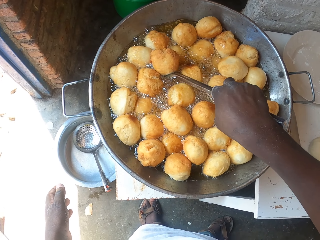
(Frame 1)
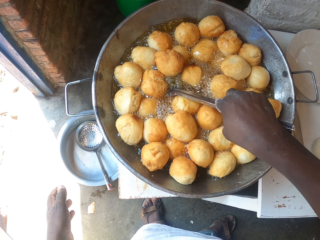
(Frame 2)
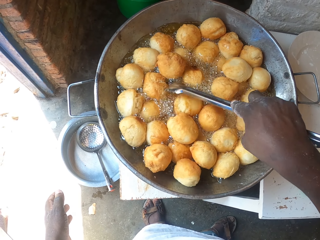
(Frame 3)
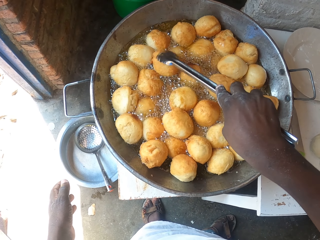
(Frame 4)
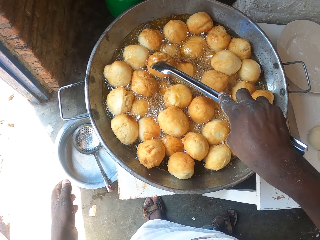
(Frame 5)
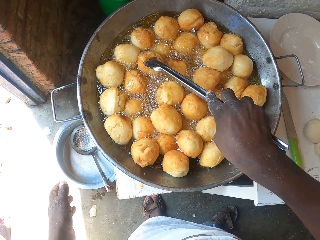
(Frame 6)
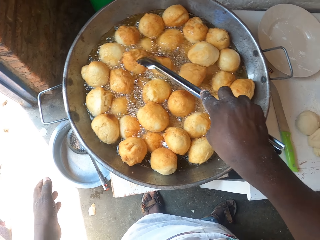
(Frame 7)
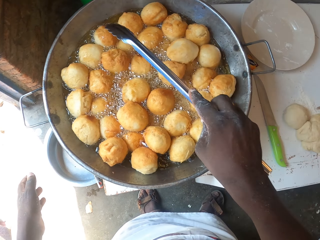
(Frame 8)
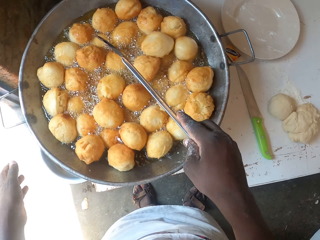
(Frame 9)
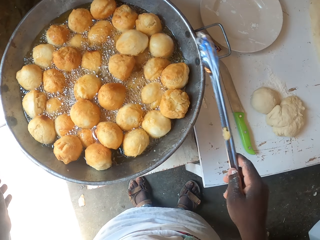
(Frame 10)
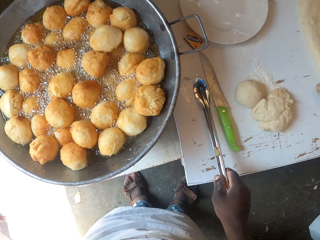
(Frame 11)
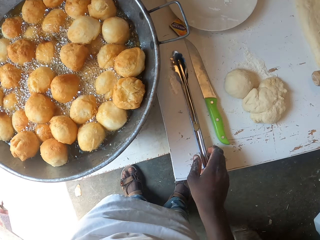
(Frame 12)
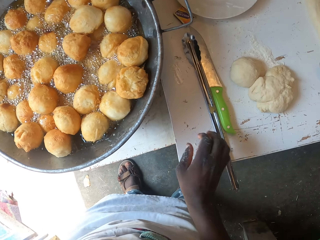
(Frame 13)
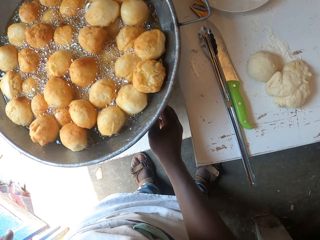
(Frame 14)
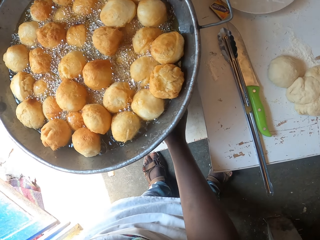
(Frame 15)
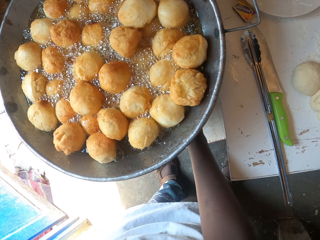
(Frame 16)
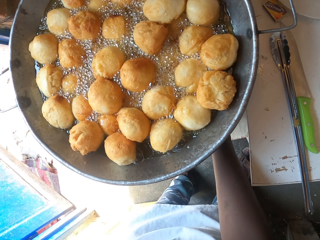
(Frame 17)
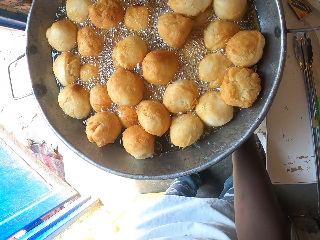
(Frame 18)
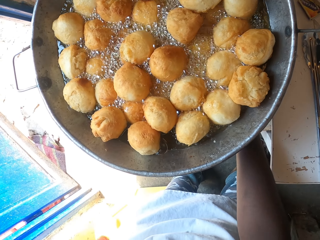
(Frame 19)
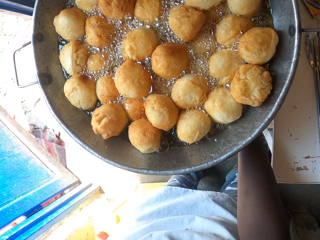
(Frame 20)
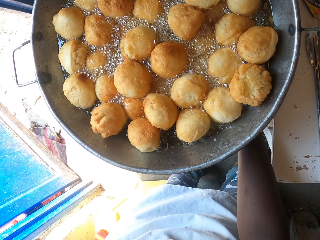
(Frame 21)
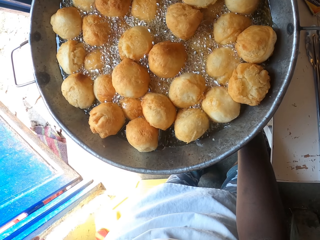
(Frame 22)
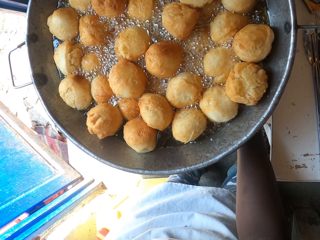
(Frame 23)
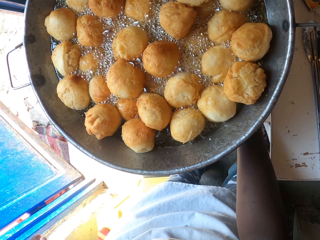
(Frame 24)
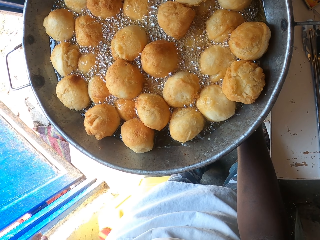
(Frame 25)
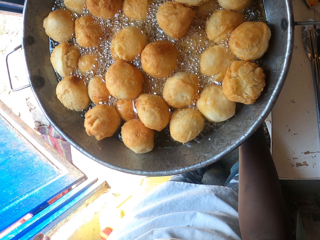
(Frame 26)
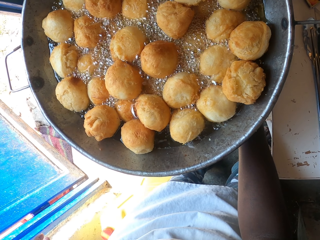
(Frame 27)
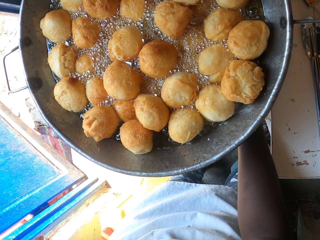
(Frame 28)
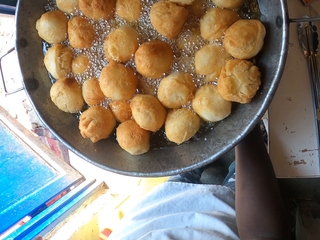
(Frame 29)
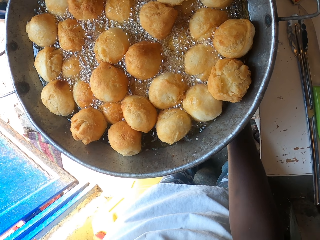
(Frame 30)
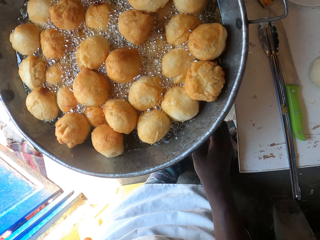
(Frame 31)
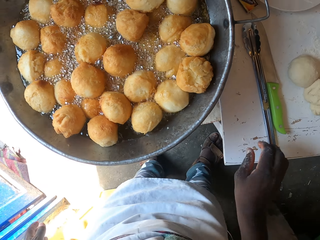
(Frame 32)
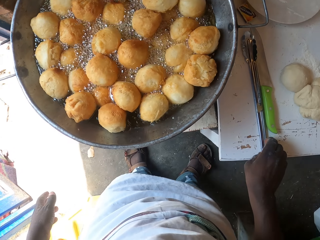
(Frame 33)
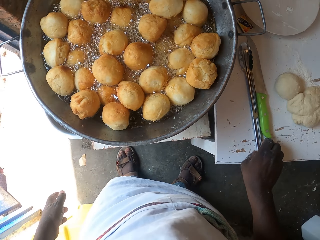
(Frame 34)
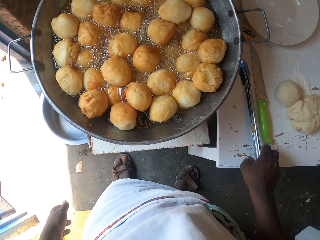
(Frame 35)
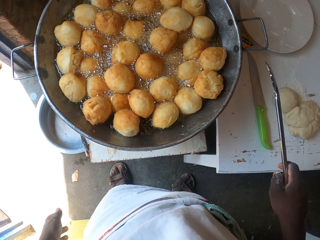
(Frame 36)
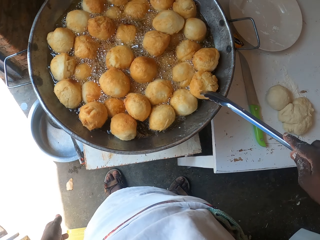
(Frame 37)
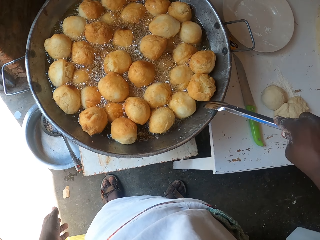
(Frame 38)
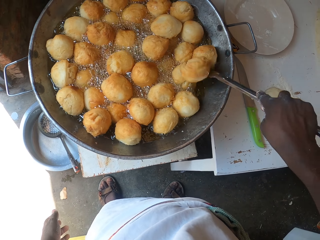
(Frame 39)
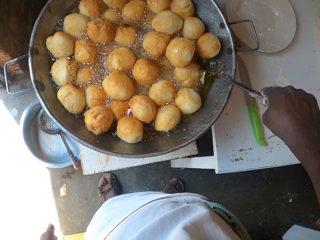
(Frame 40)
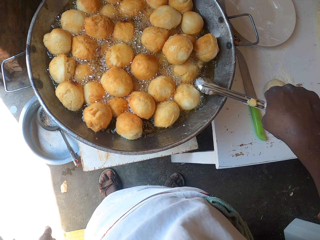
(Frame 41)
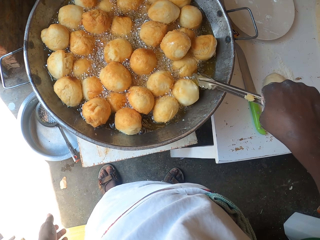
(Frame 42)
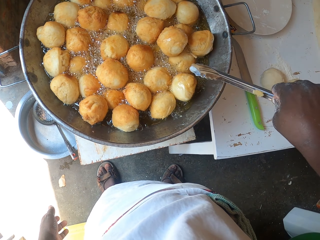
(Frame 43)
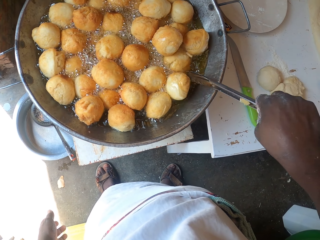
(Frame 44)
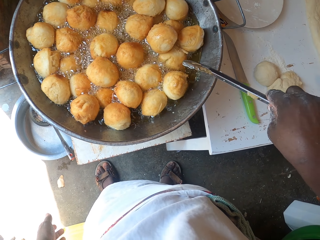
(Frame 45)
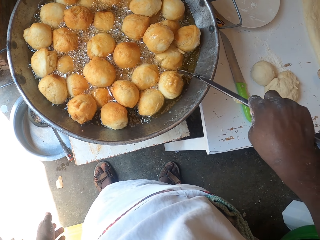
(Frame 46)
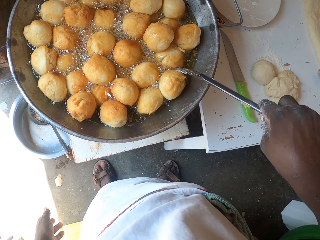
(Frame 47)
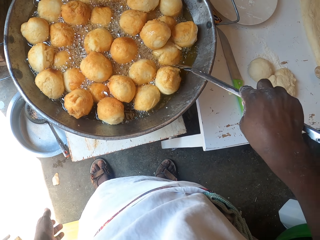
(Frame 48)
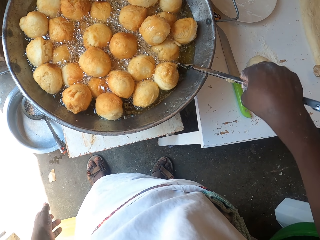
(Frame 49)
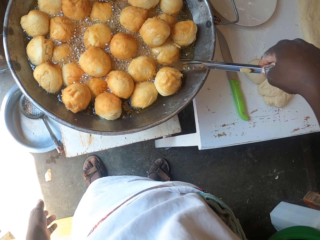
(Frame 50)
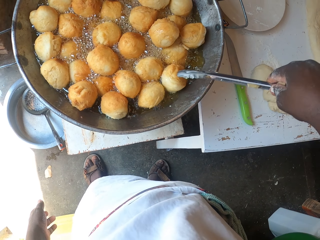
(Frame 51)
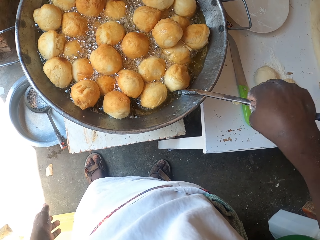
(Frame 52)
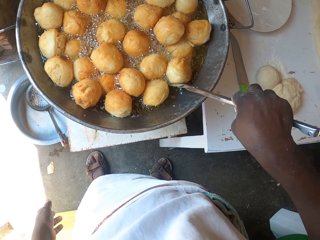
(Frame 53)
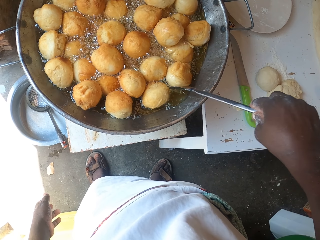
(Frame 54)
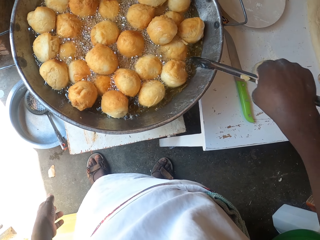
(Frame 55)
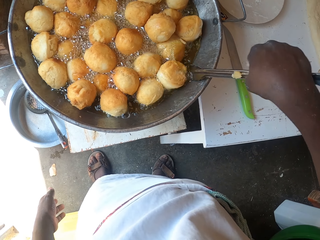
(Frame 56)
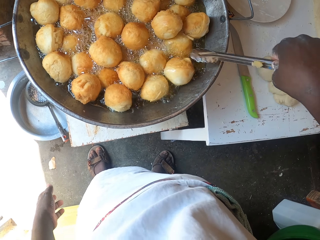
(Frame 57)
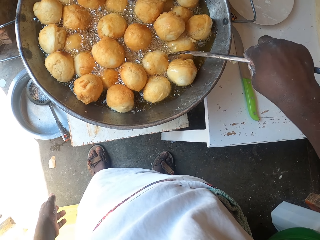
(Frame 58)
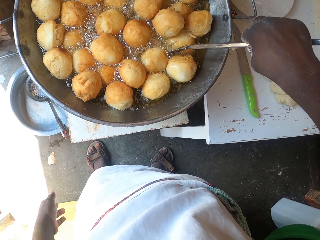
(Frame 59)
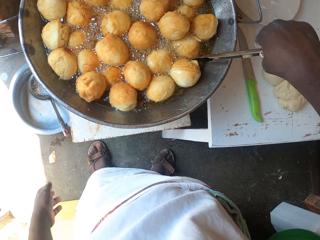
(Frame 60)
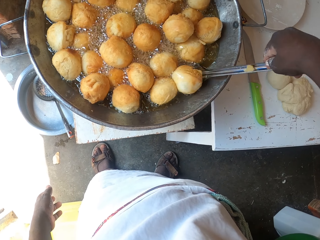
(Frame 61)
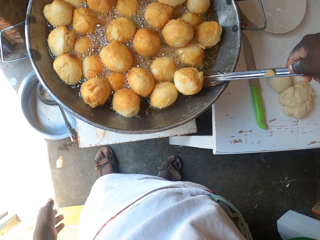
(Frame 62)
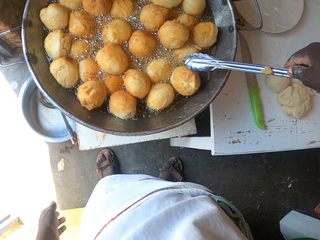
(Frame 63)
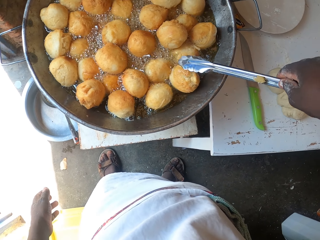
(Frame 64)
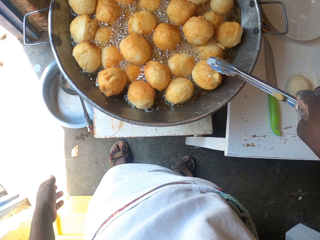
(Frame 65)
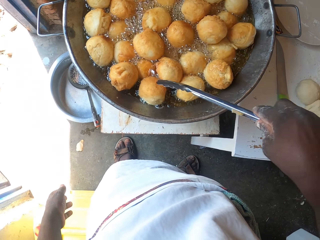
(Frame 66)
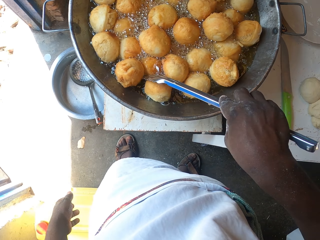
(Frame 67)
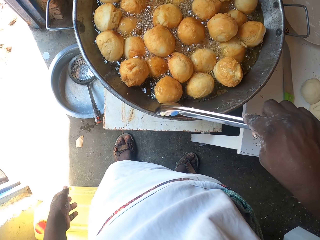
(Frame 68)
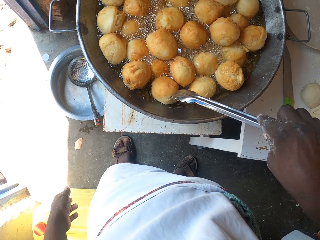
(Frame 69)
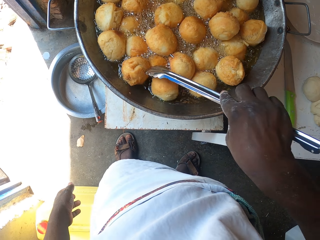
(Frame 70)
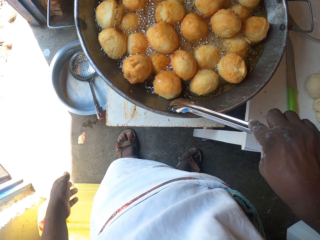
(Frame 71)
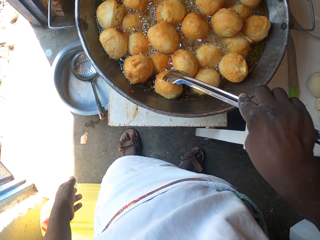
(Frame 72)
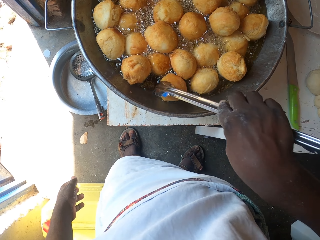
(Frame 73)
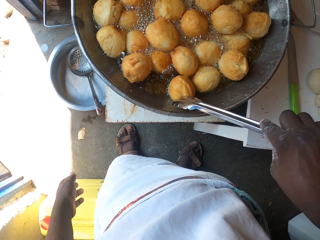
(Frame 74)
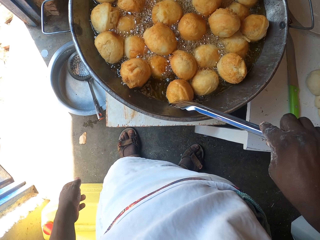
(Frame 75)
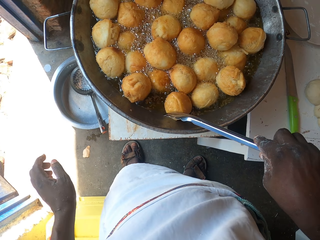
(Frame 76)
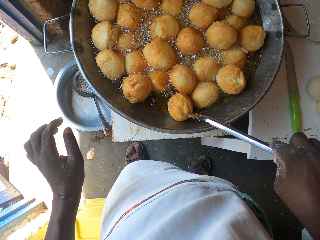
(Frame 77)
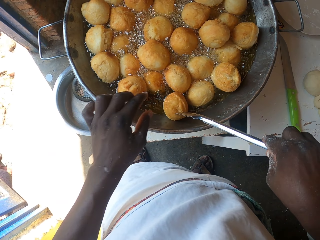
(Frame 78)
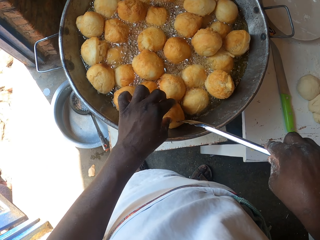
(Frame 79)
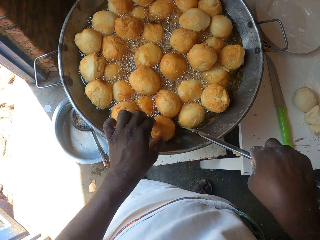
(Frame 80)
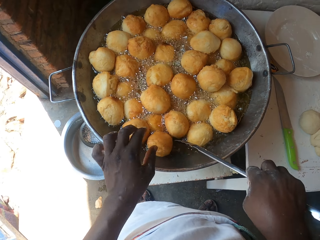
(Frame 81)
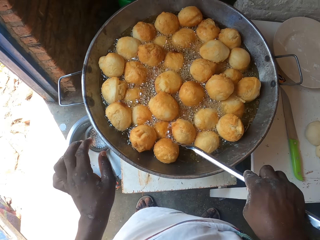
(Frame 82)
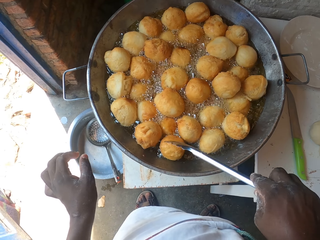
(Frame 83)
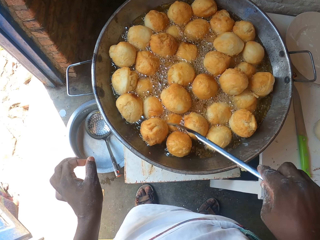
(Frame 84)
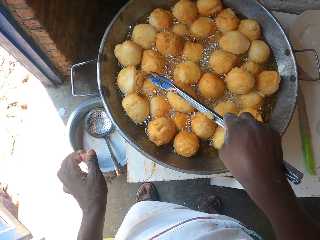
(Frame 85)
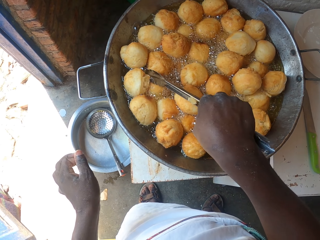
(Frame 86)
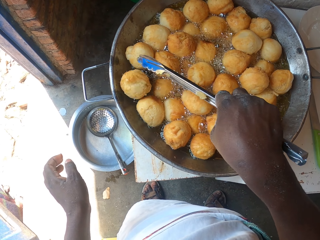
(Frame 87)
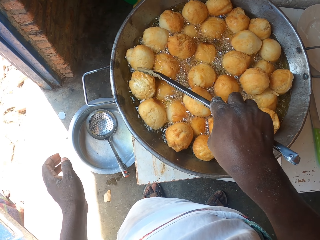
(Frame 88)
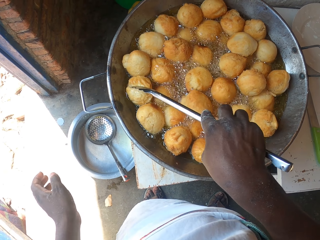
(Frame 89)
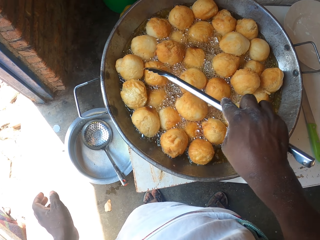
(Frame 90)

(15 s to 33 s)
The camera wearer drops the cooking spoon. They minimize the heat. They adjust the gas. They pick up the cooking spoon or tong. They stir the fried pouch or sweet dumplings with the tong. They touch the sweet dumplings. They turn the fried pouch with the hand. They stir the fried pouch with the tong.

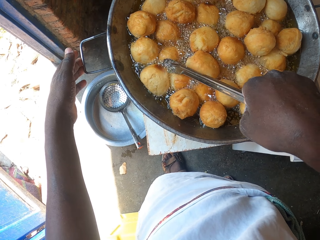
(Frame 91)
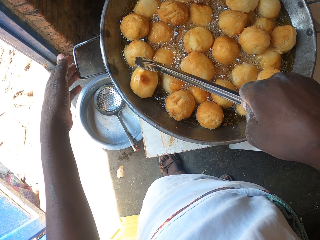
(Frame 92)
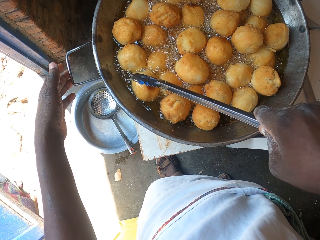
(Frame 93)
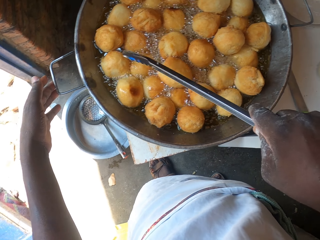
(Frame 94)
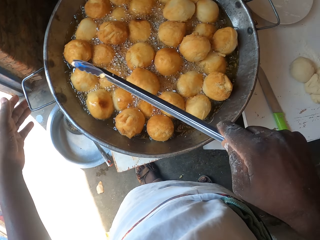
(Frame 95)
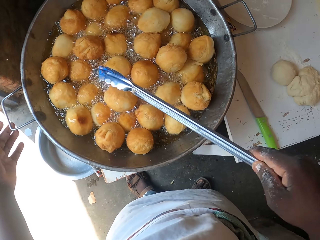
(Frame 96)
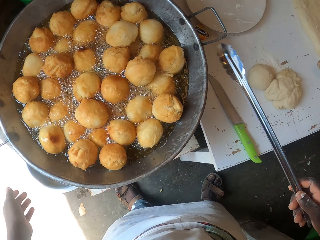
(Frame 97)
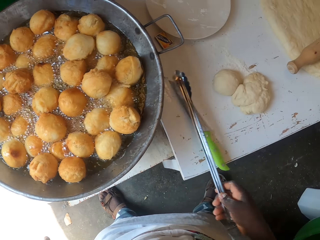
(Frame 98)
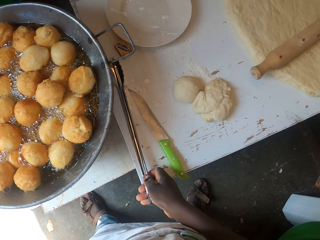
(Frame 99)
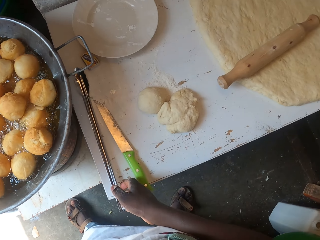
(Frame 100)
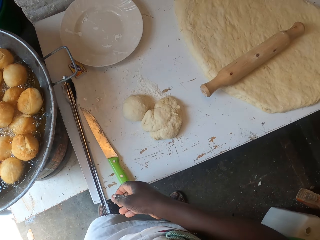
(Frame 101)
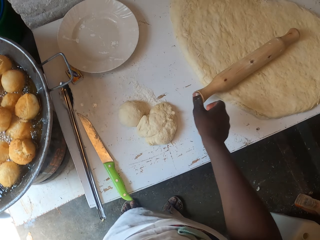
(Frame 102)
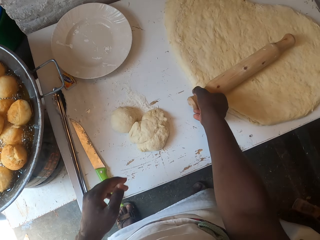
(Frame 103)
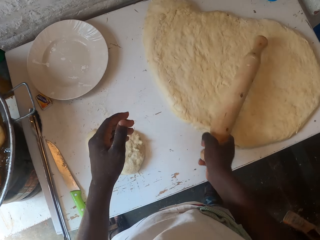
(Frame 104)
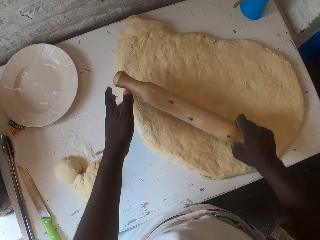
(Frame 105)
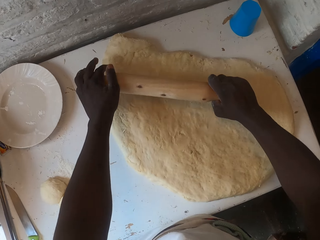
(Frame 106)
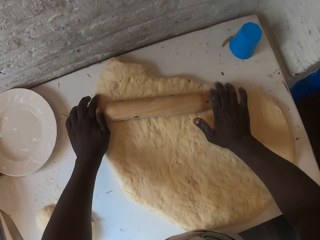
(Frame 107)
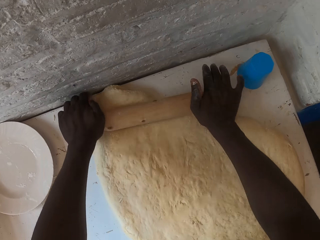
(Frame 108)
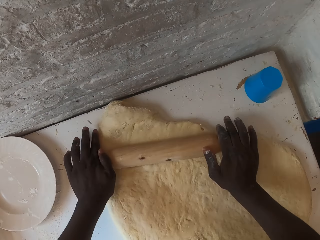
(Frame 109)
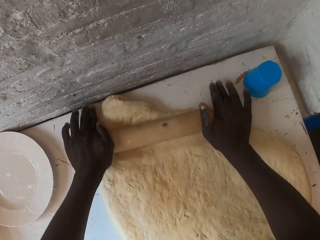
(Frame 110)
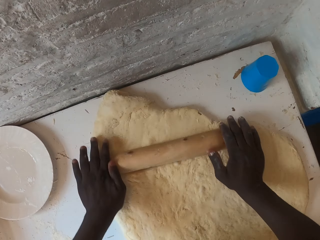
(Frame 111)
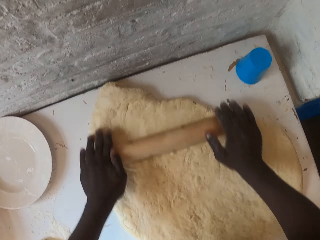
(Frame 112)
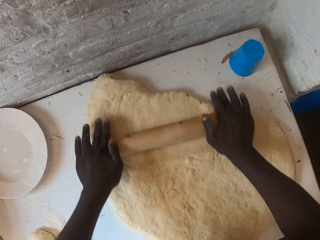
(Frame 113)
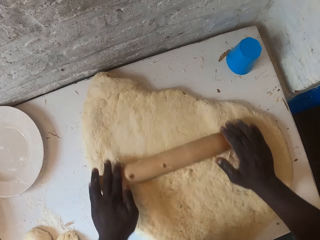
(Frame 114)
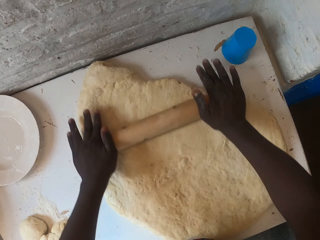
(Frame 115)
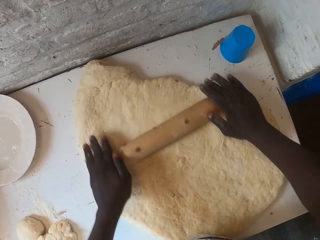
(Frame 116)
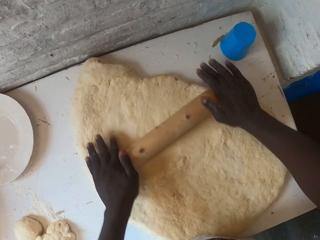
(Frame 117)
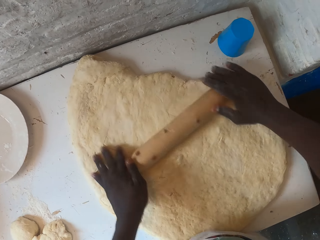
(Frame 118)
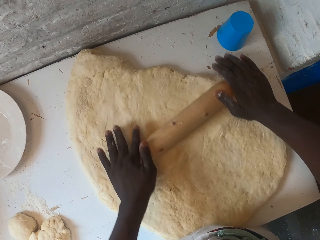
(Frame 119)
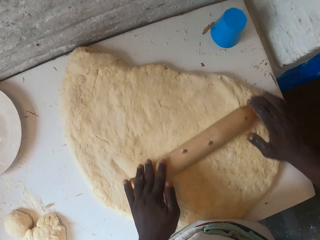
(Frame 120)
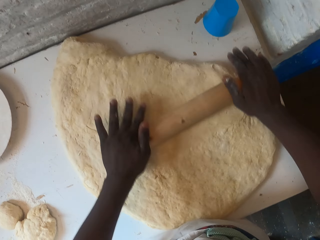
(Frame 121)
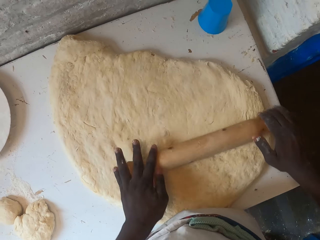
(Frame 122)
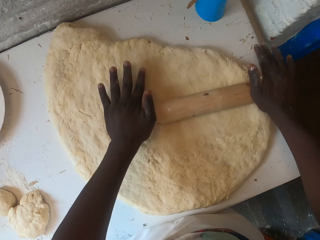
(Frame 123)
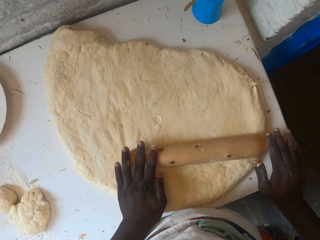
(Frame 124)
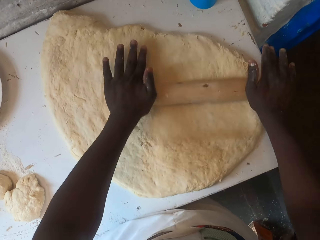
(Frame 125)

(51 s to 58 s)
The camera wearer puts the tongs or cooking spoon down. They take the rolling pin. They roll the dough.
